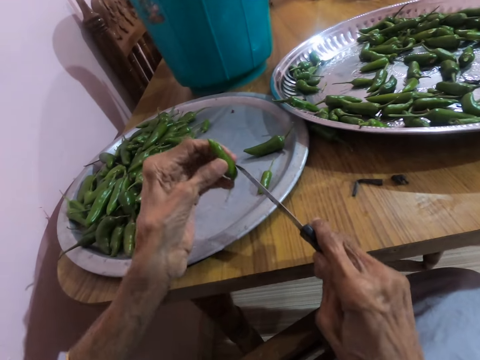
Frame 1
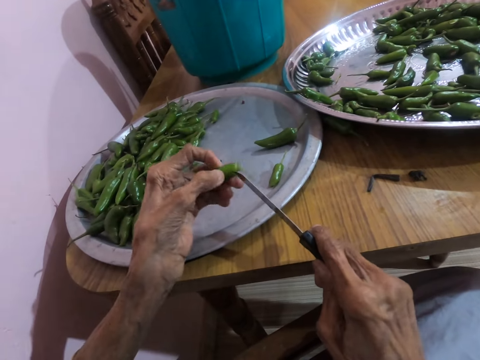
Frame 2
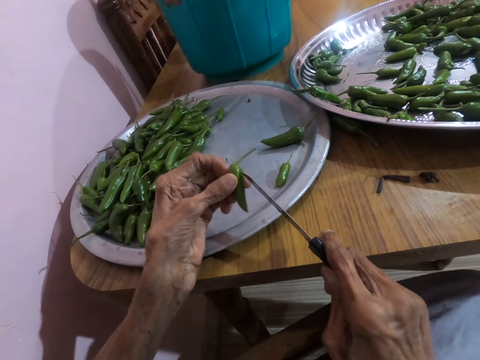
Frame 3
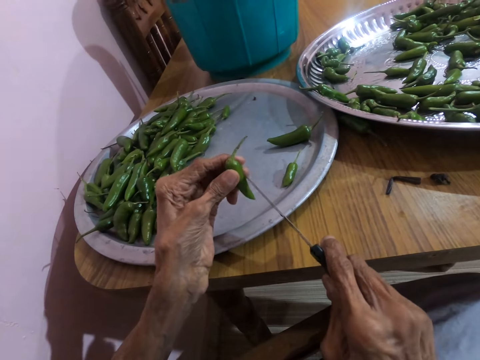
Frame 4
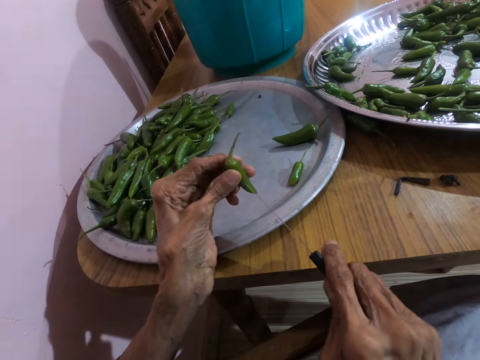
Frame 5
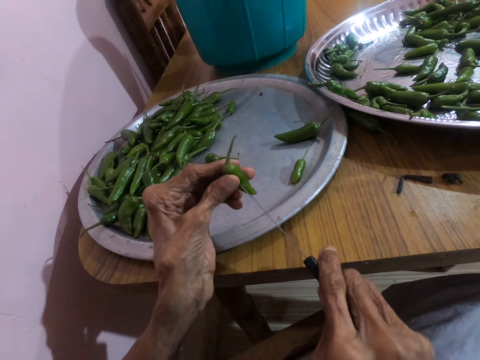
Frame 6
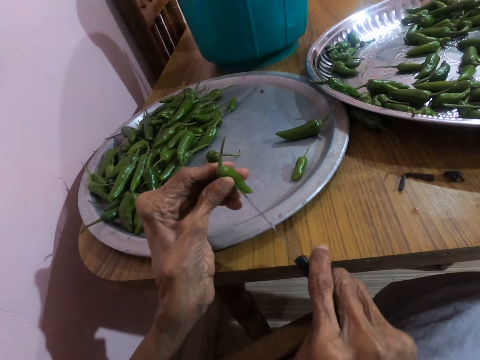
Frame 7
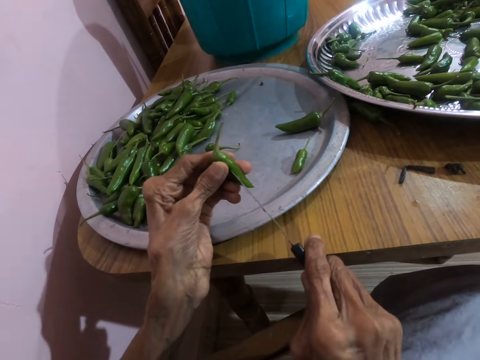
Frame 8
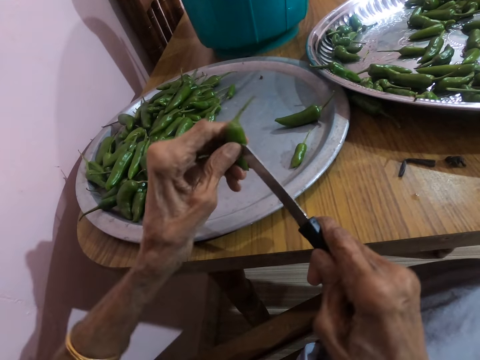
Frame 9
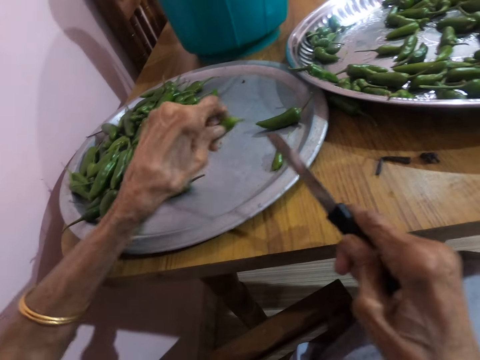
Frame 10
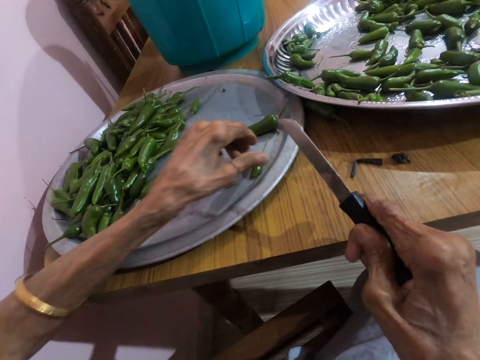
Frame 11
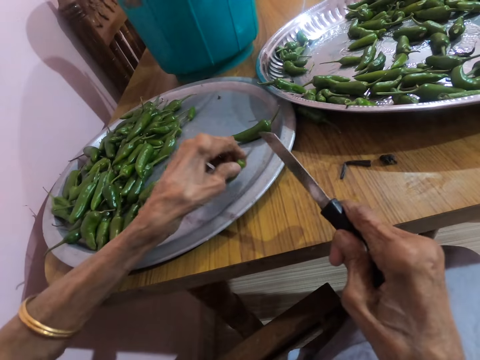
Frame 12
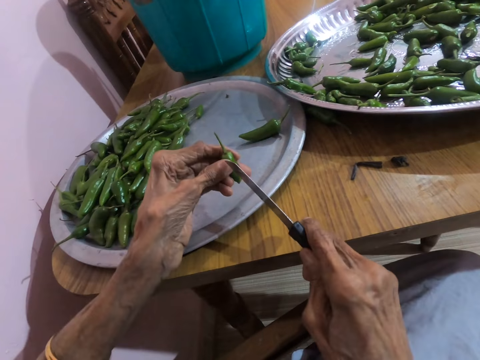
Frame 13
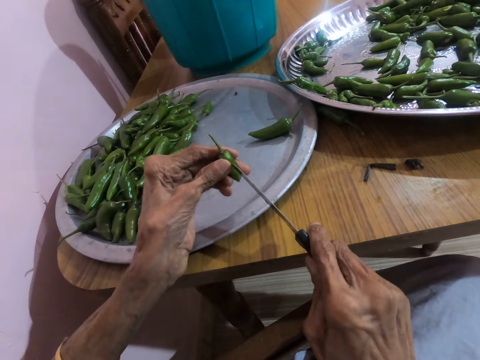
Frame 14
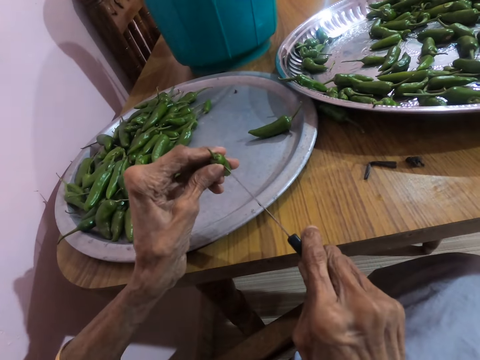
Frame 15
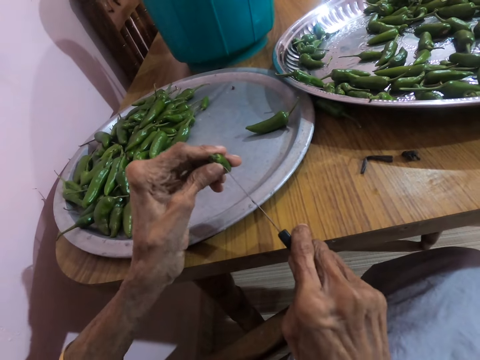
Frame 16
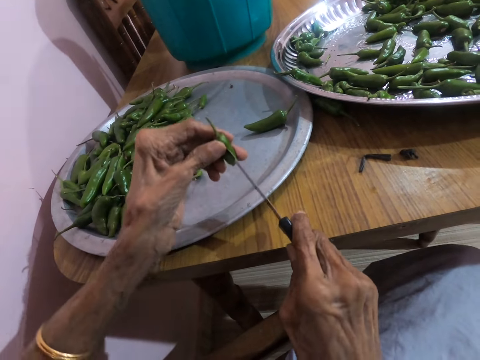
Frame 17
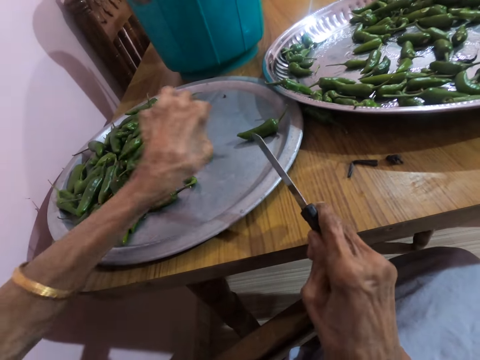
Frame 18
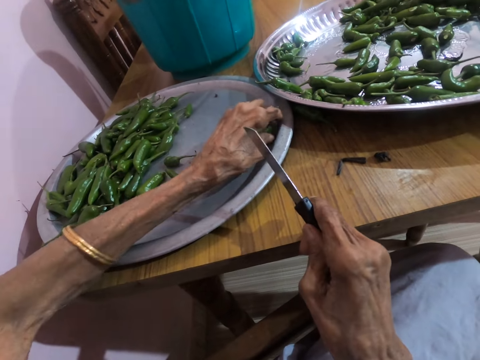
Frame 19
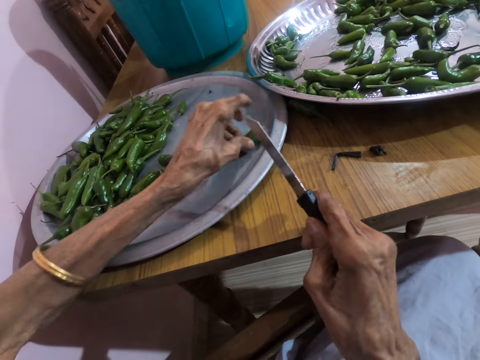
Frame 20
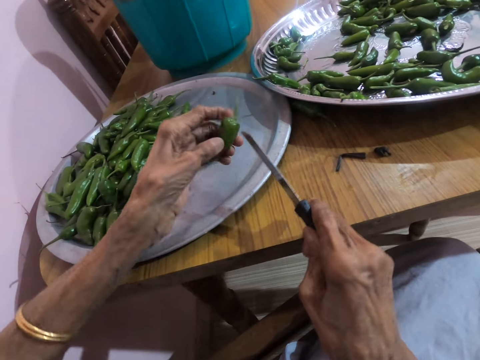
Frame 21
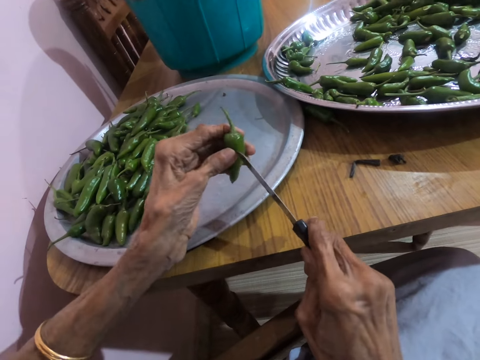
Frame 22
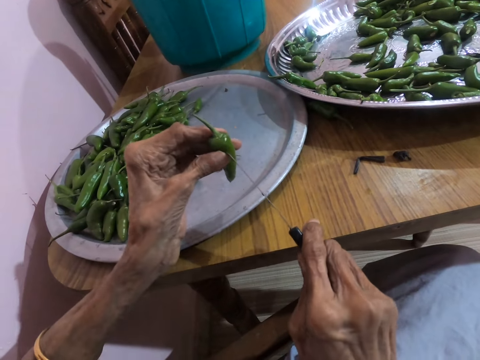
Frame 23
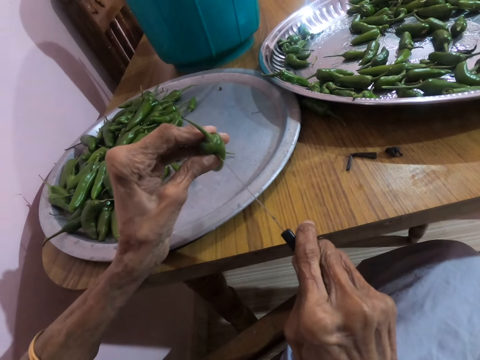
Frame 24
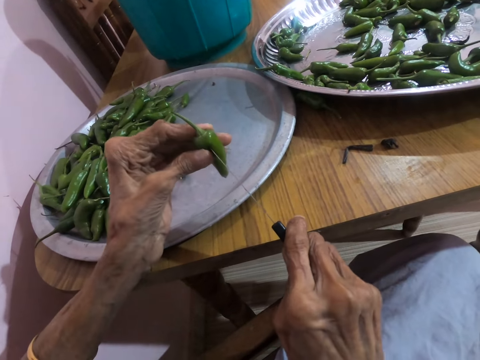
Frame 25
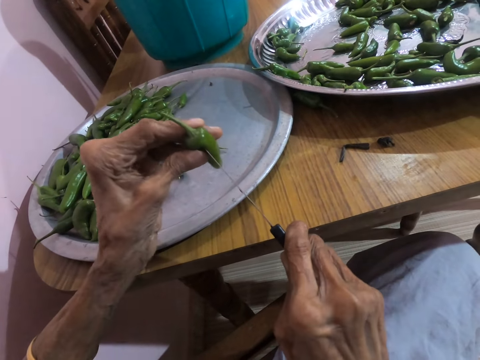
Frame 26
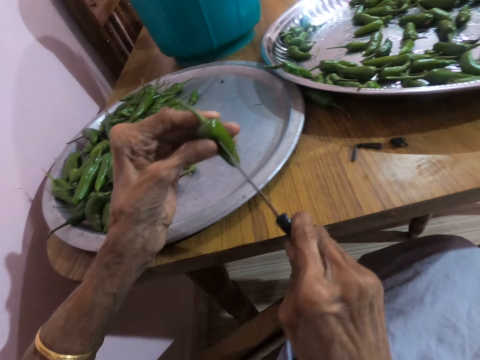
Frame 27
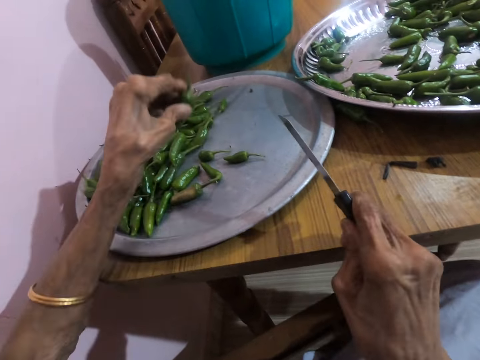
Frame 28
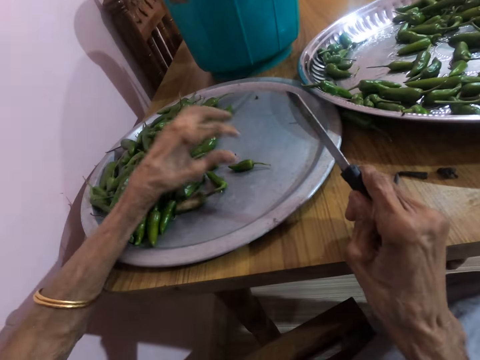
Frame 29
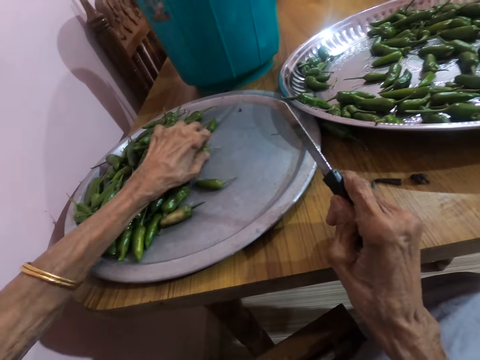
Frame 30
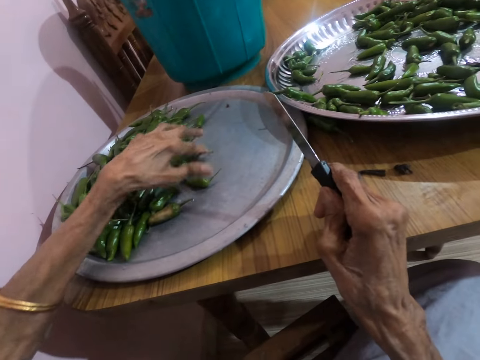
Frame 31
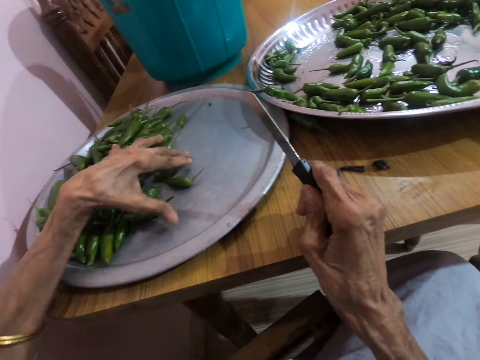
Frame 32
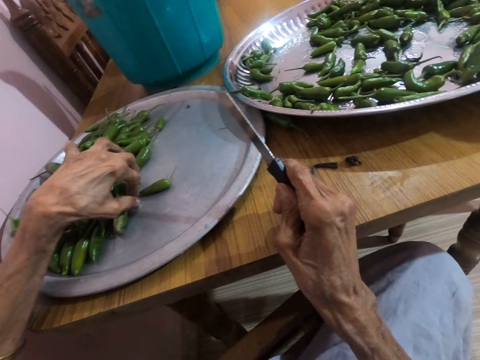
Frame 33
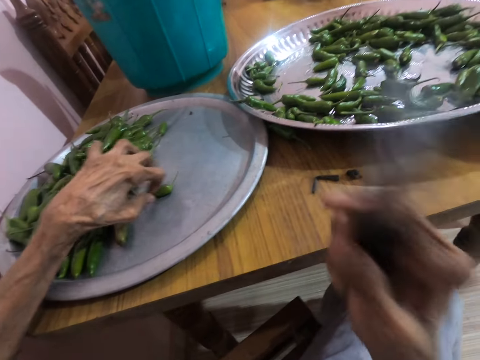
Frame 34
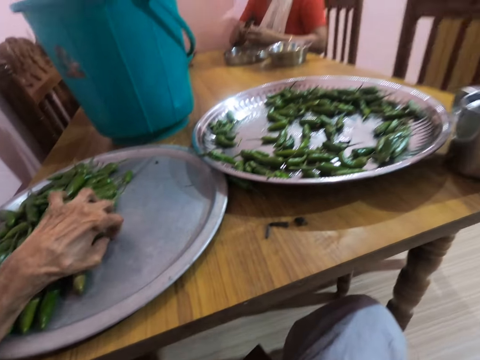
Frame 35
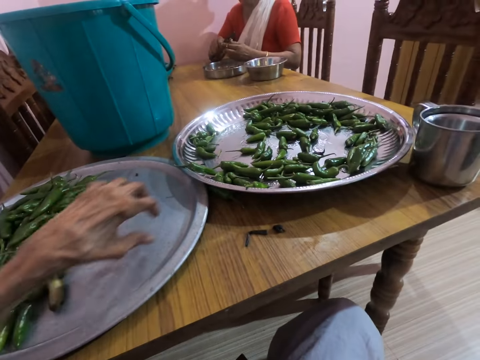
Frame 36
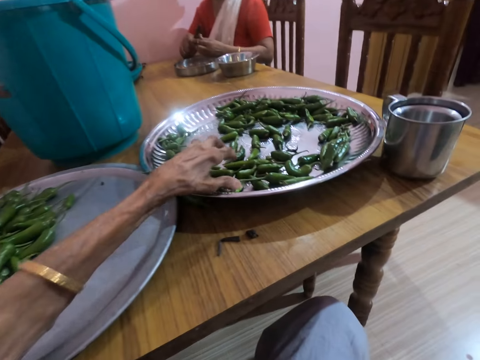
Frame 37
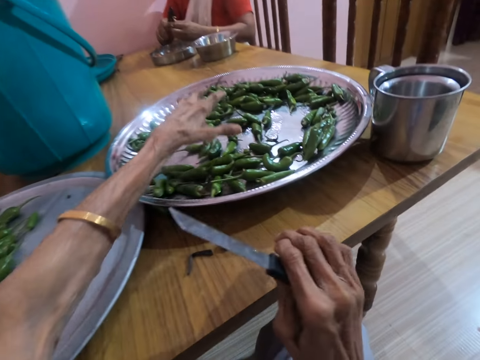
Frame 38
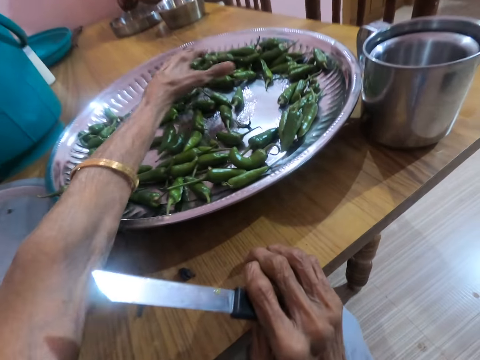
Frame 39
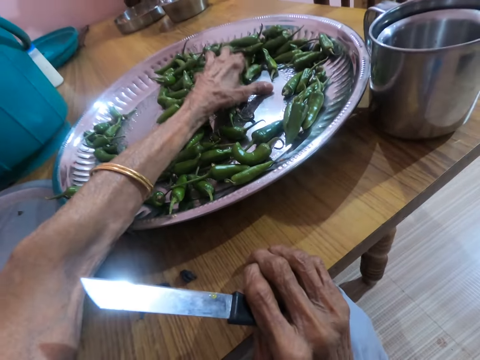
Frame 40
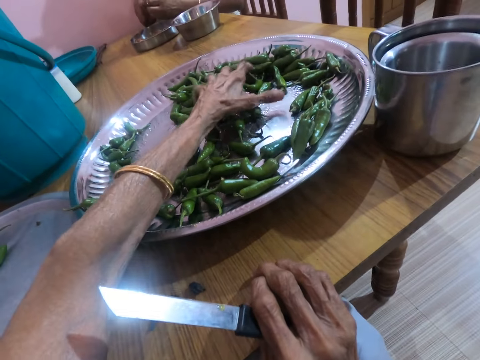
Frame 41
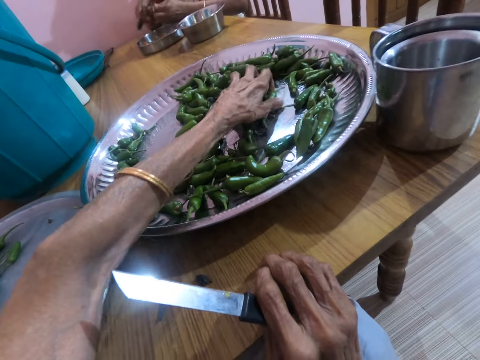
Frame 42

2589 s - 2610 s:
The camera wearer turns the green chili pepper in her left hand. She pierces the pepper in her left hand with the knife in her right hand. She cuts the green chili pepper with the knife. She drops the pepper in her left hand on the tray on the table. She picks the pepper from the tray on the table with her left hand. She pierces the pepper in her left hand with the knife in her right hand. She cuts the green chili pepper with the knife. She drops the pepper in her left hand on the tray on the table. She picks the pepper from the tray on the table with her left hand. She pierces the pepper in her left hand with the knife in her right hand. She cuts the green chili pepper with the knife. She drops the pepper in her left hand on the tray on the table. She moves the pepper on the tray on the table with her left hand. A woman talks with the camera wearer. The camera wearer lifts up the knife. She talks with the woman. She collects some pepper from the tray on the table with her left hand. The woman pierces a pepper in her left hand with a knife in her right hand.

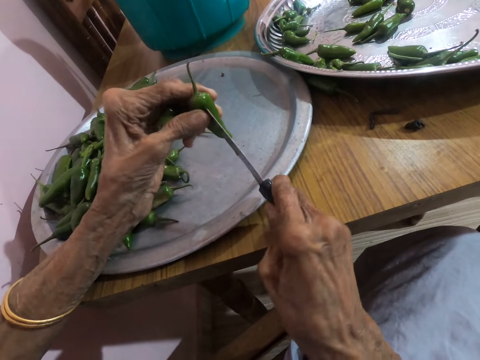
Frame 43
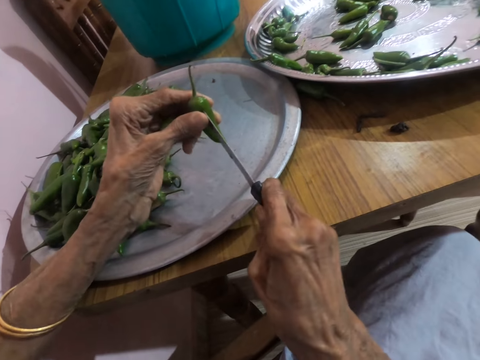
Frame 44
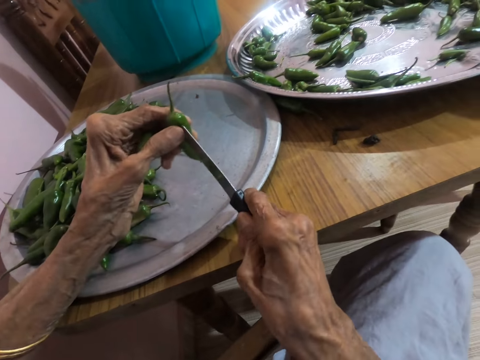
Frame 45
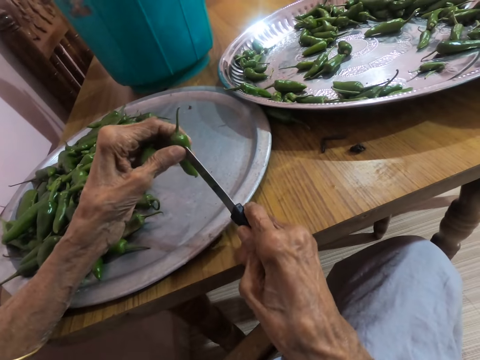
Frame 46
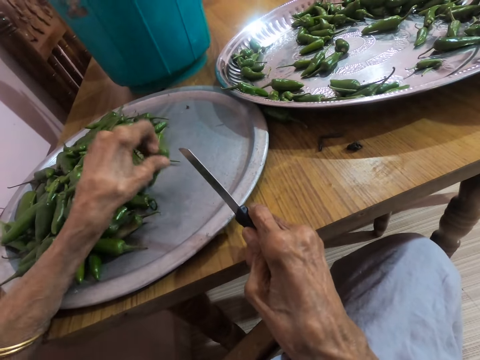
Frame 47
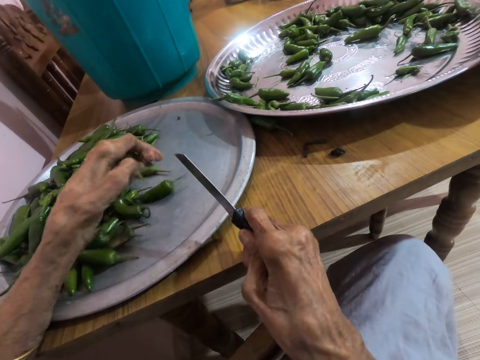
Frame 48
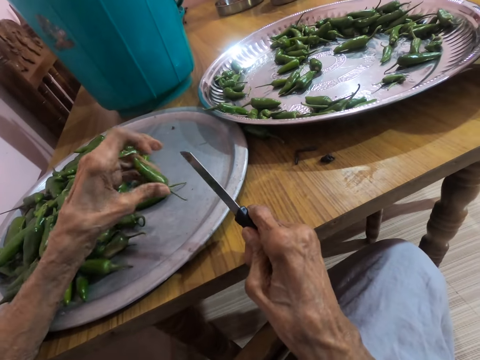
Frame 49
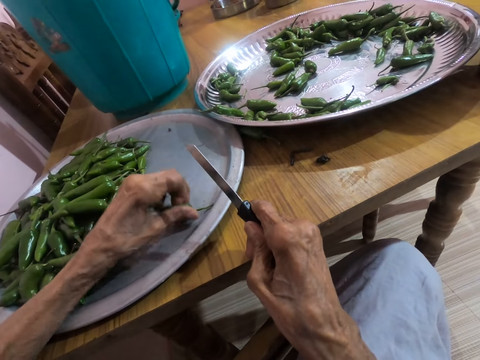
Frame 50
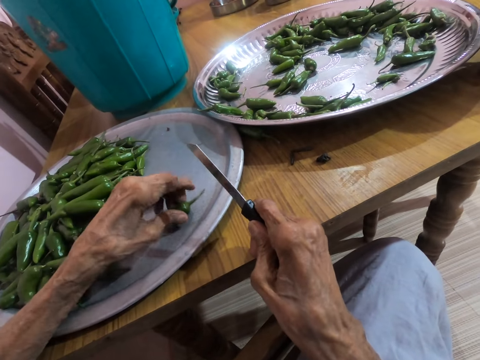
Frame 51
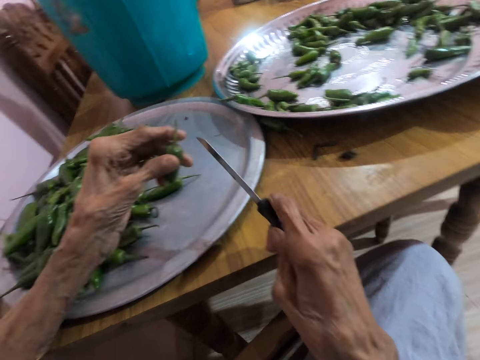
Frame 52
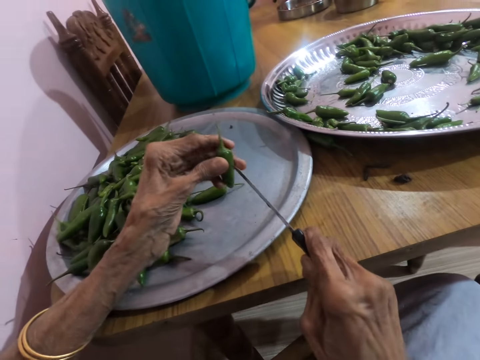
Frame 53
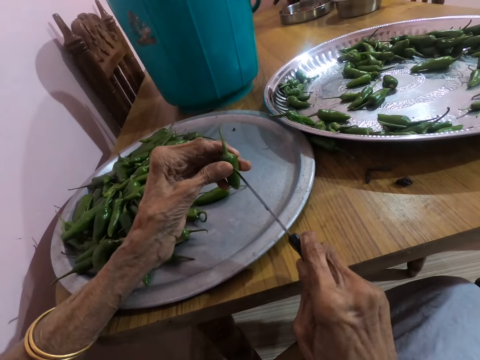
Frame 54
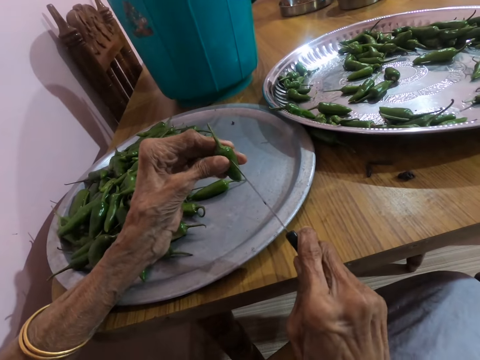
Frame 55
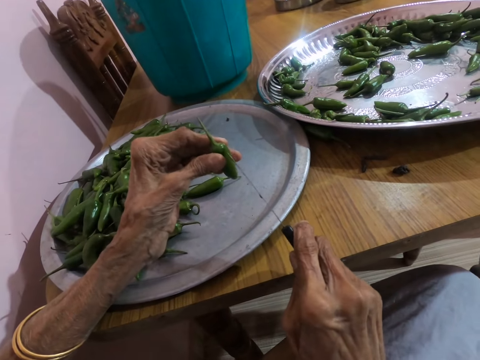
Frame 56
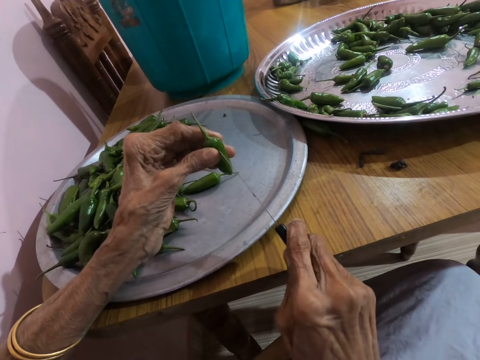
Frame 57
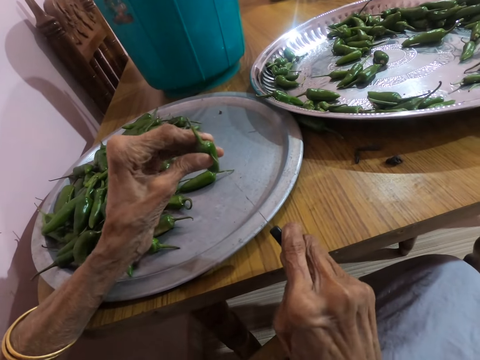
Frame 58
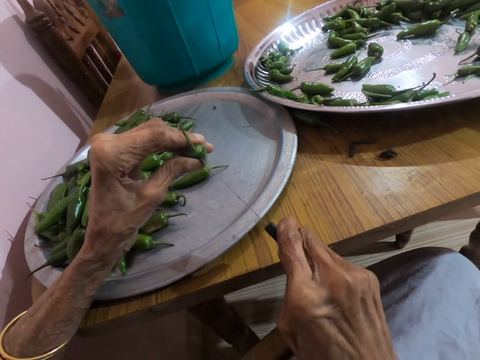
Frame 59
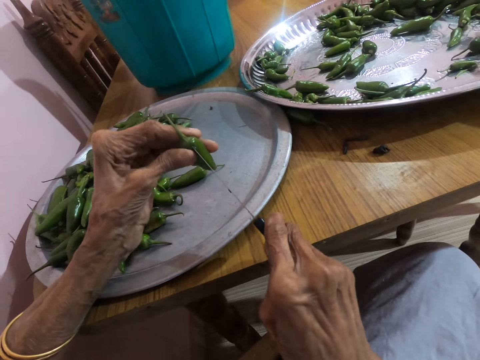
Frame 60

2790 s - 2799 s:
The camera wearer drops the slender green pepper on the tray on the table with her left hand. She adjusts the slender green pepper with her left hand. She adjusts the slender green pepper on the tray on the table with her left hand. She places the knife in her right hand on the slender green pepper in her left hand. She pierces the slender green pepper in her left hand with the knife in her right hand.
